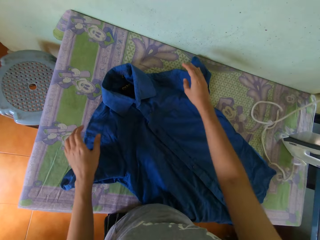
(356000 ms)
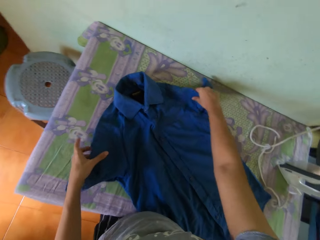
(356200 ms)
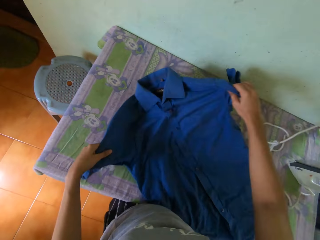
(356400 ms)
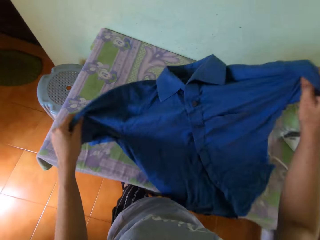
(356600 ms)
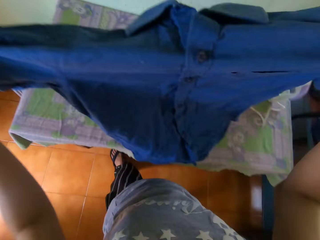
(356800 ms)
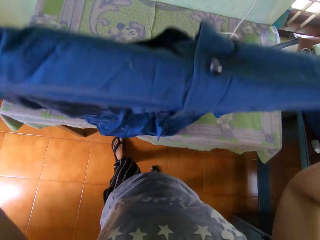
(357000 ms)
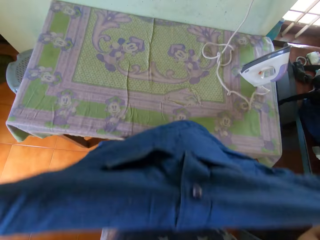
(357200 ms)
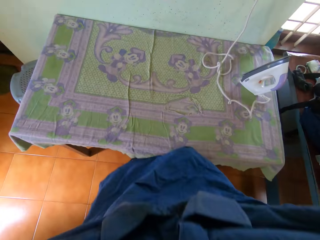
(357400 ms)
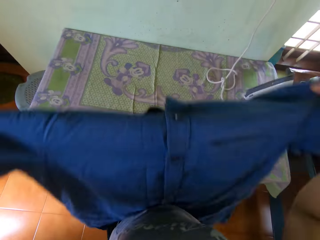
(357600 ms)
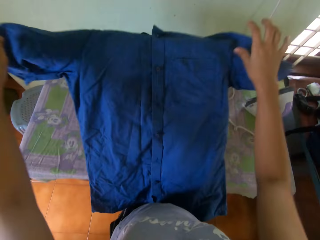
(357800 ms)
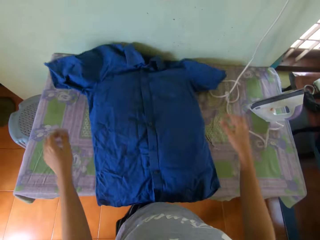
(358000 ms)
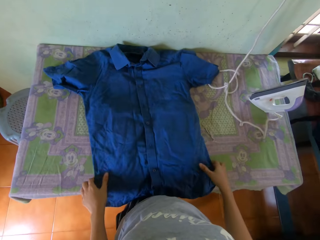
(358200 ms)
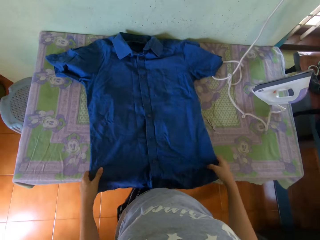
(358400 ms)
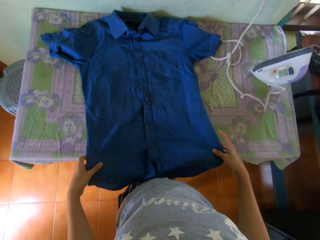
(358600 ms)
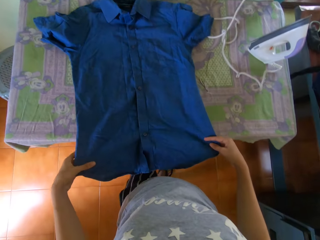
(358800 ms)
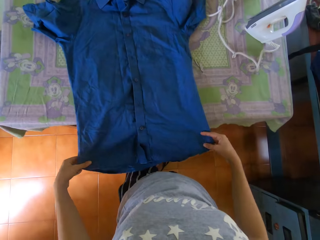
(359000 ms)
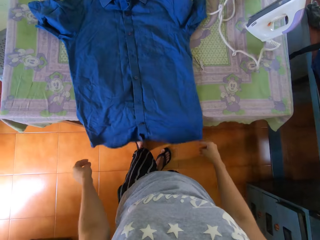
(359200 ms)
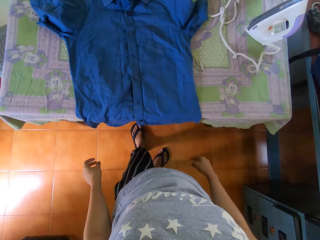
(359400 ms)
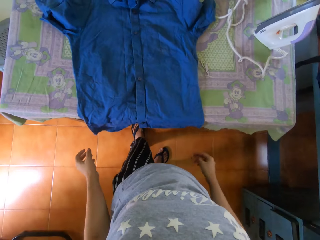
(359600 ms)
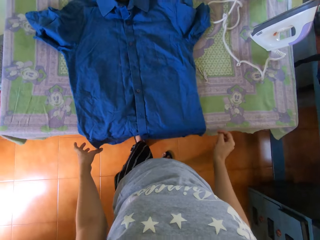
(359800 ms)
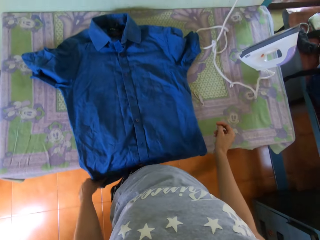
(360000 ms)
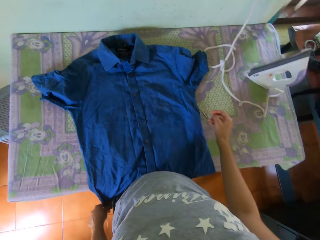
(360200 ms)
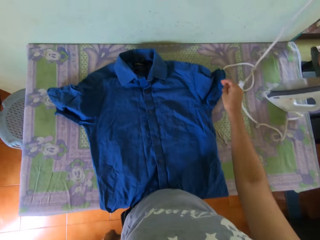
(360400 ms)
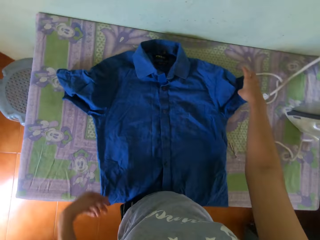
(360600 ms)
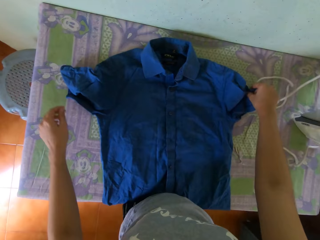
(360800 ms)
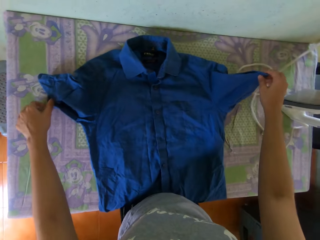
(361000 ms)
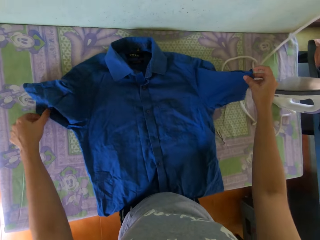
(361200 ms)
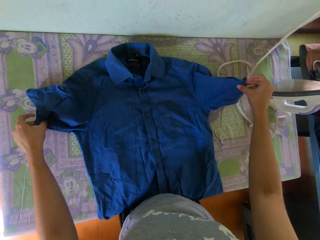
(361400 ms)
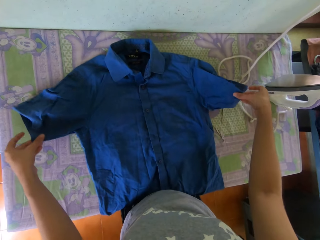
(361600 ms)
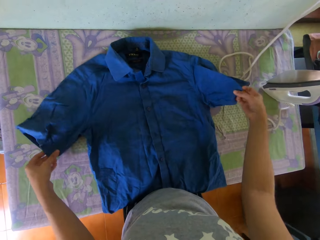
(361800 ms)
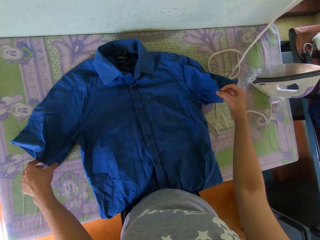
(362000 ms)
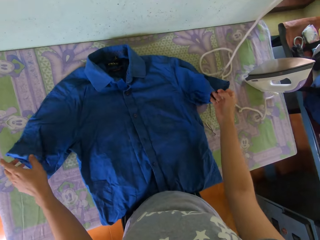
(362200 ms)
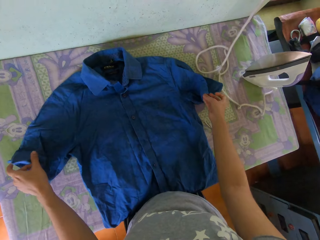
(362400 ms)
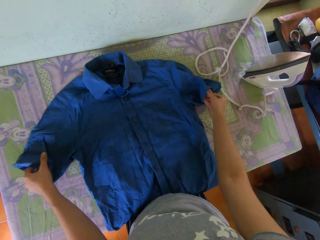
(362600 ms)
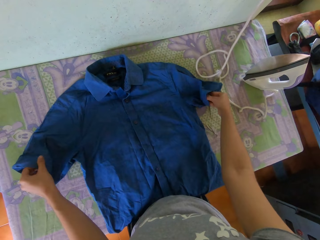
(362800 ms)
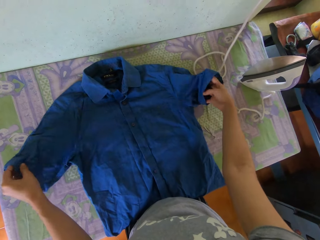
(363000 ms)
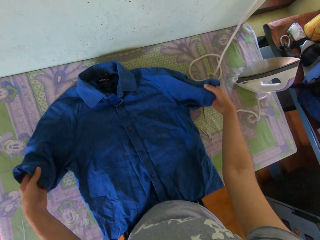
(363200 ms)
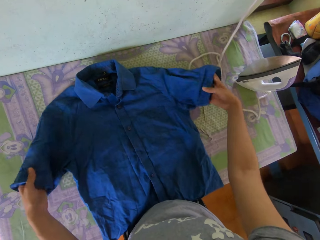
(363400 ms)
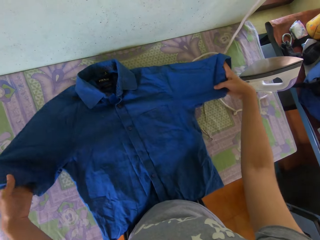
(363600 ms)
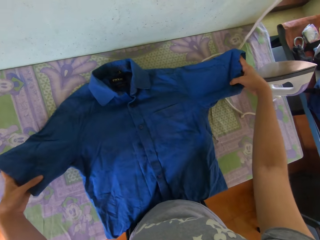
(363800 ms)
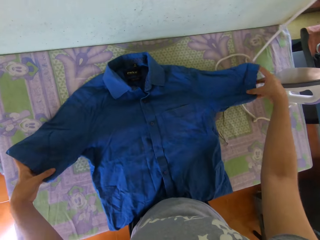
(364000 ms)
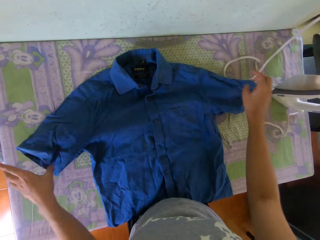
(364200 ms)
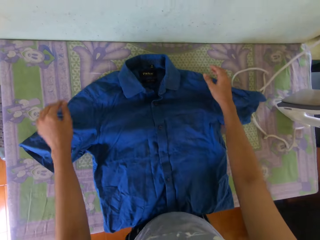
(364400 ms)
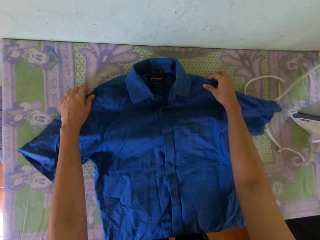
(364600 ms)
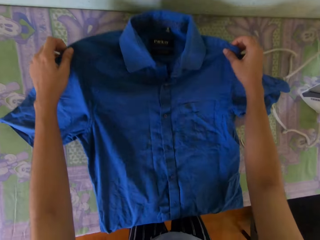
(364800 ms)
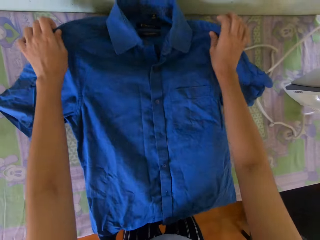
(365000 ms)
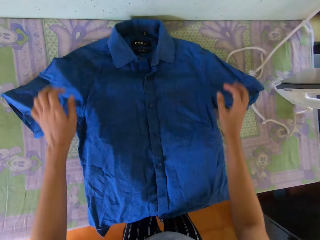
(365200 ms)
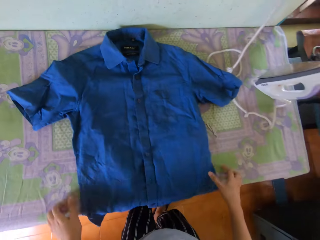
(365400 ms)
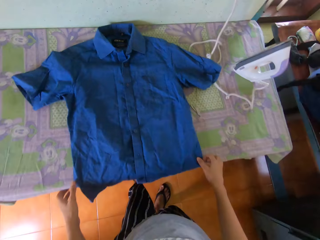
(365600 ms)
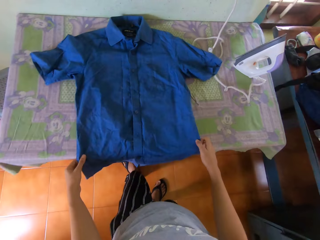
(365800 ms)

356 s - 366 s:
The camera wearer lifts the shirt on the table with his hands. He places the shirt on the table with his hands. He adjusts the shirt on the table with his hands.

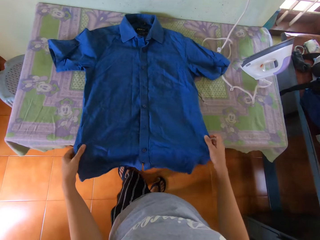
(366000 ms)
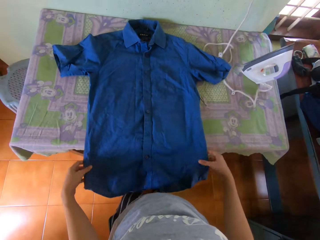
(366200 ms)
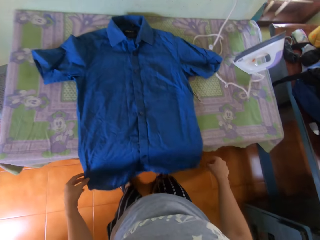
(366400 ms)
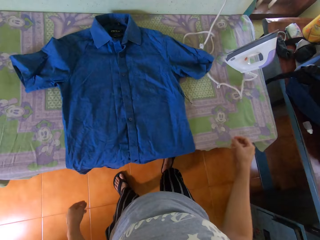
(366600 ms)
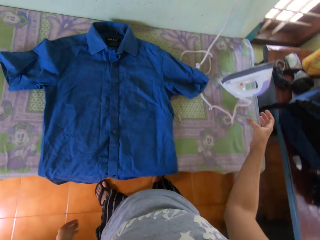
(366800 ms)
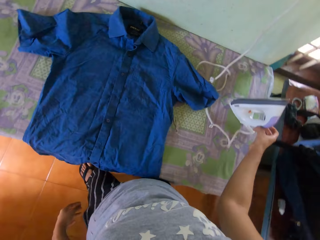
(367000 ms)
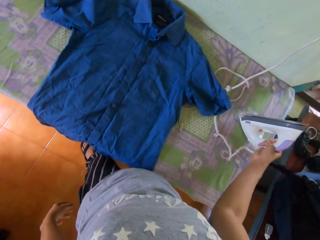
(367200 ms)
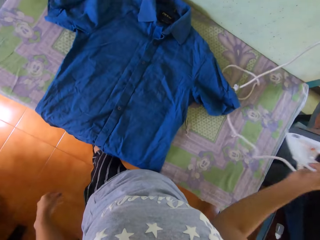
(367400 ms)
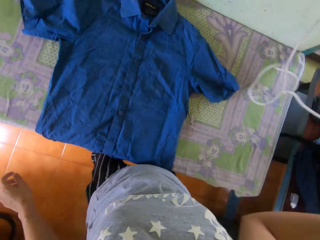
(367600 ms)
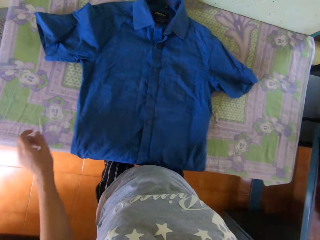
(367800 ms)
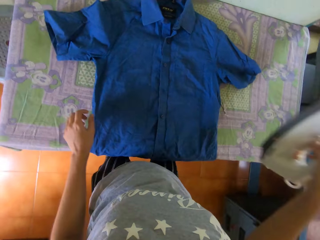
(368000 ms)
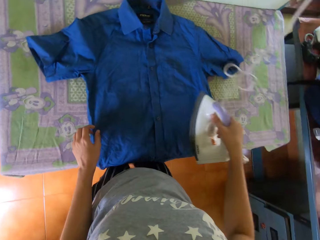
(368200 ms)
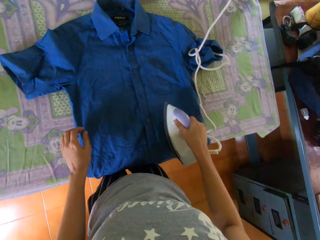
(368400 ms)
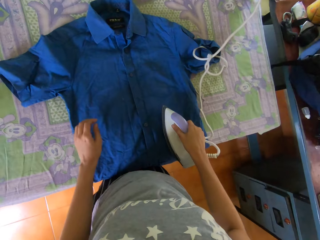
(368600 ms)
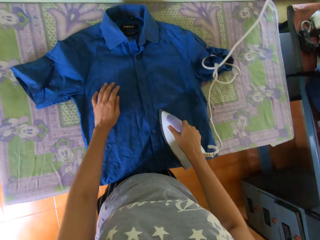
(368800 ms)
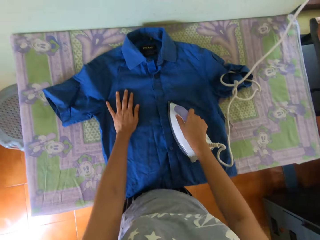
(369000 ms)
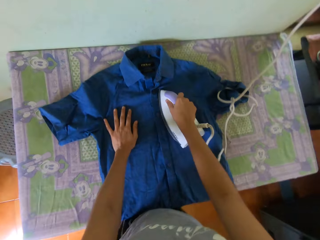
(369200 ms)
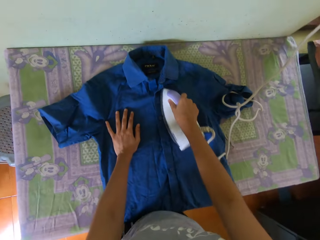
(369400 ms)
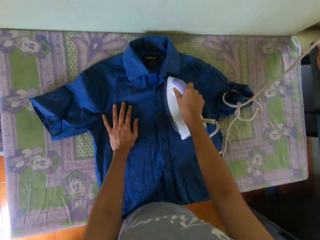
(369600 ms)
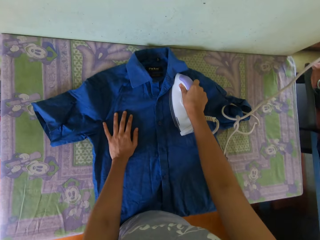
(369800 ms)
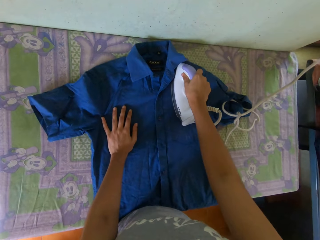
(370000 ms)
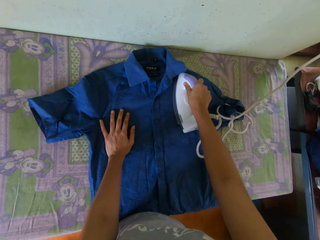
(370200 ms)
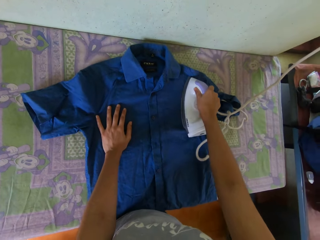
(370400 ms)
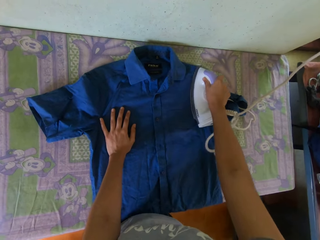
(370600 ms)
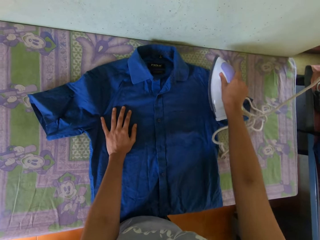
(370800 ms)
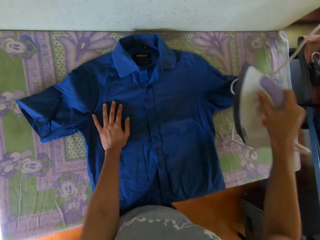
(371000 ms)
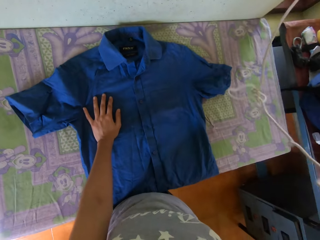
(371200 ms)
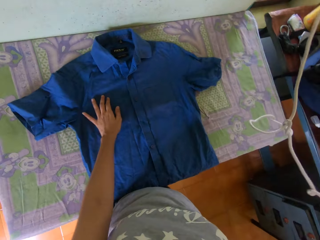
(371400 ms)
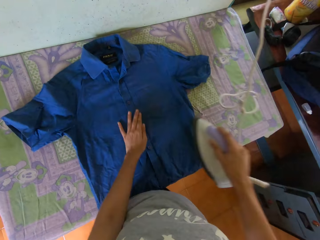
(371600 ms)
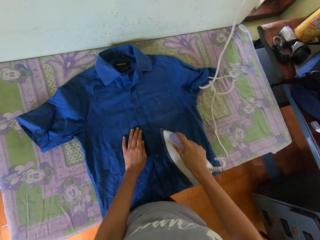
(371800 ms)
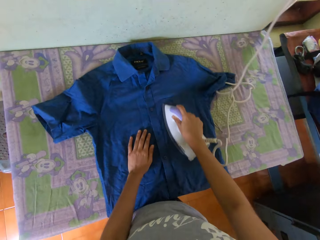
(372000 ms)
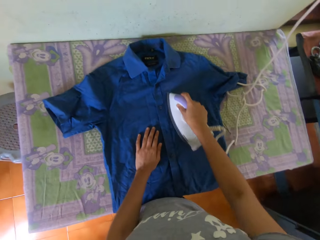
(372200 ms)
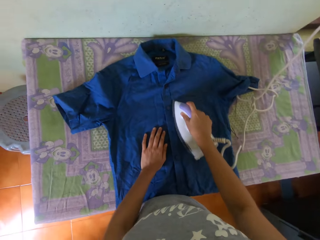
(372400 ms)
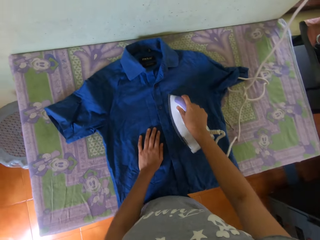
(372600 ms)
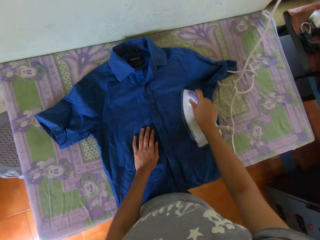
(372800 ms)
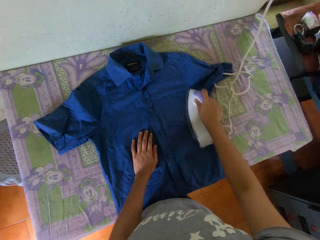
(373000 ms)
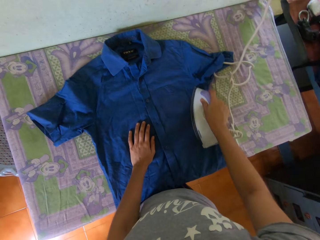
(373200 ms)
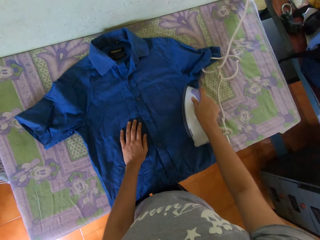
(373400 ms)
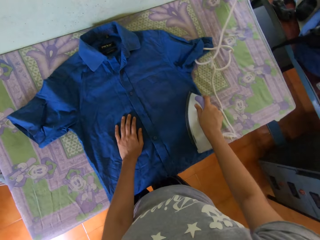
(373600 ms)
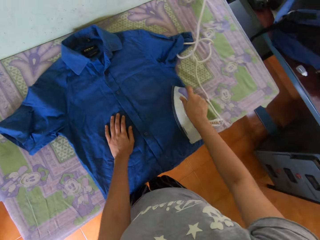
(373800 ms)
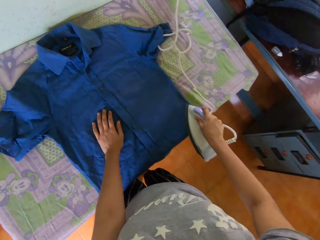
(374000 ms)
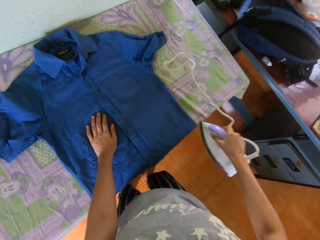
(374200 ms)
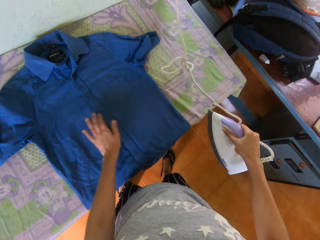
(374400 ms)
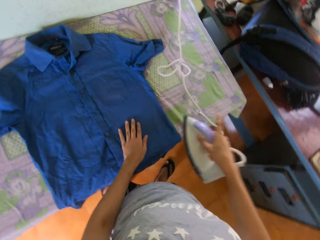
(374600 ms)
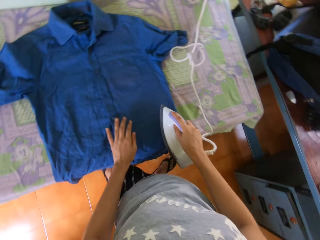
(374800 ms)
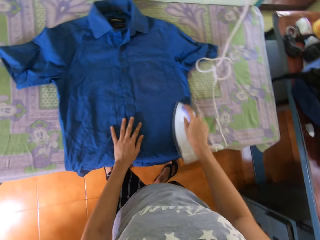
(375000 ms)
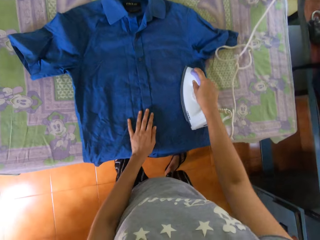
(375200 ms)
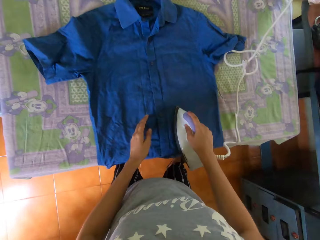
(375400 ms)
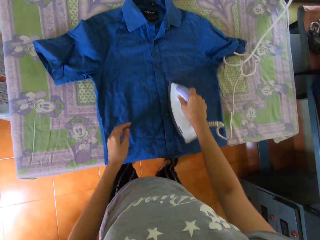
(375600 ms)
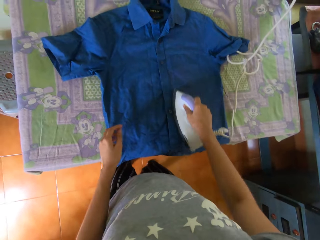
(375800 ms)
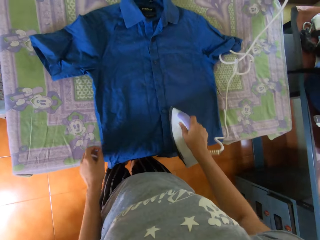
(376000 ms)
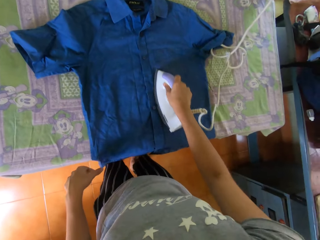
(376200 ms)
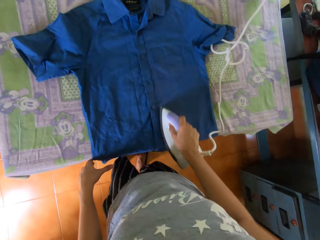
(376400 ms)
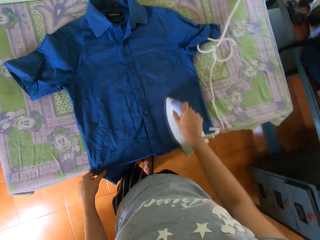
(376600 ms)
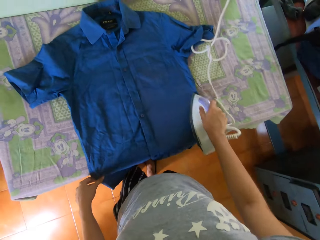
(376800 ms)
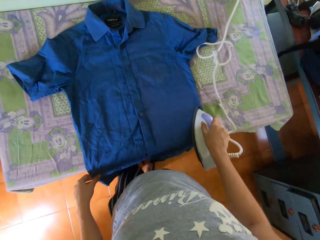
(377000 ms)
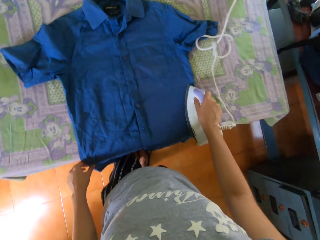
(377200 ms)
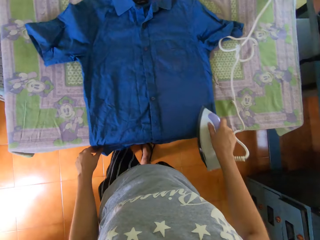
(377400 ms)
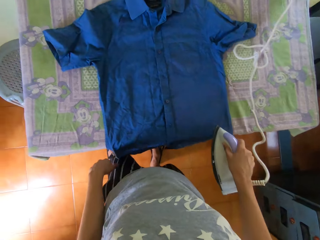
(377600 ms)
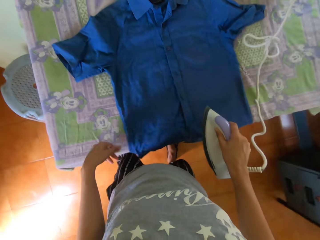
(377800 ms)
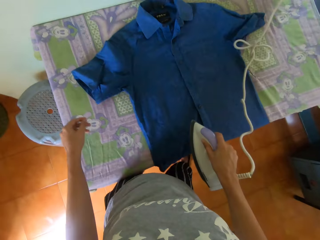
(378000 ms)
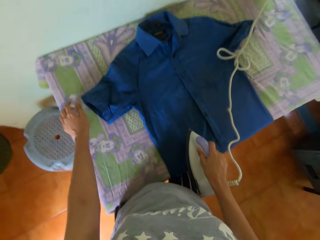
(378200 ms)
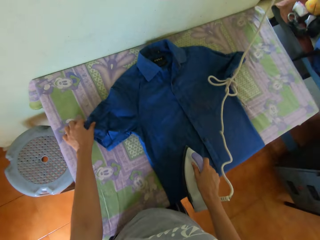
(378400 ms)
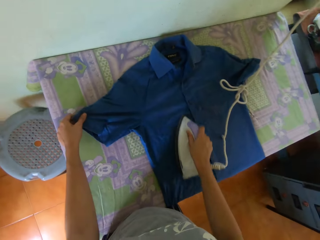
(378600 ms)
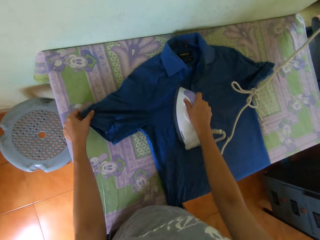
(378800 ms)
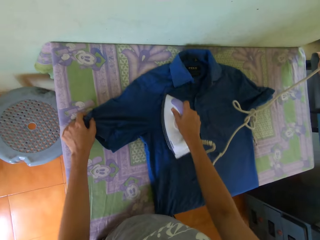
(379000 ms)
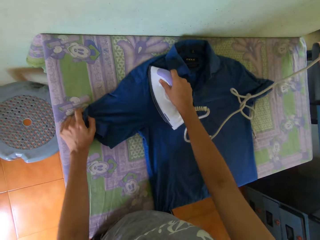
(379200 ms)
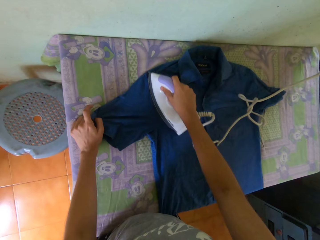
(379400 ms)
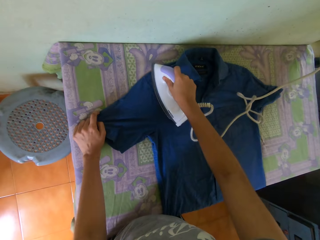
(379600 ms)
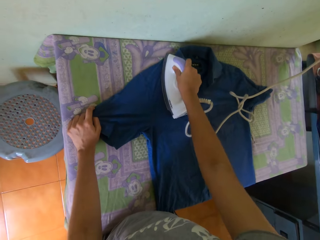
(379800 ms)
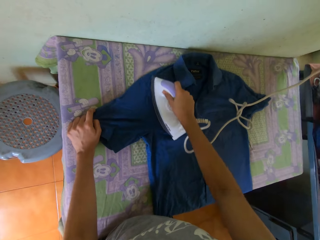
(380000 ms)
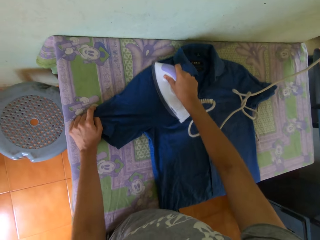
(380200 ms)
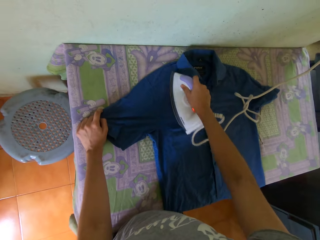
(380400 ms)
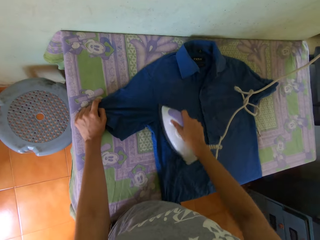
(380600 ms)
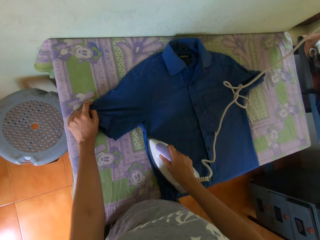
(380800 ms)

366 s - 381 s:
The camera wearer picks up the iron from the table with his right hand. He irons the shirt with the iron in his right hand. He places his left hand on the shirt. He adjusts the iron in his right hand. He irons the shirt with the iron in his right hand. He holds the shirt with his left hand.
